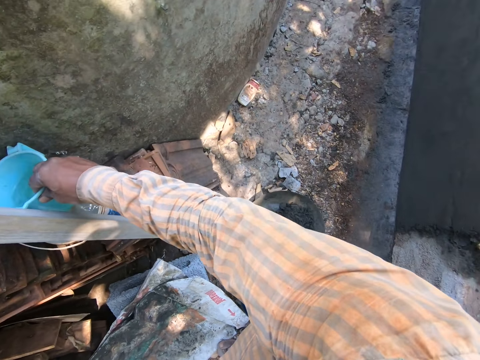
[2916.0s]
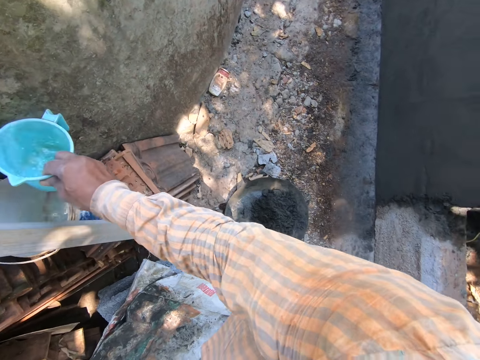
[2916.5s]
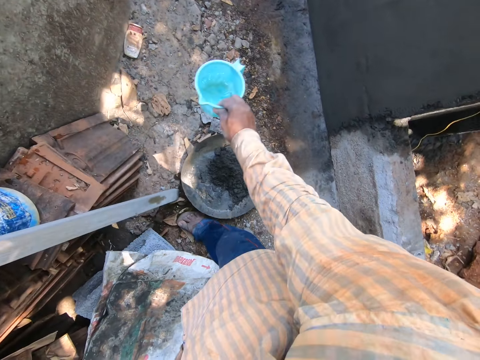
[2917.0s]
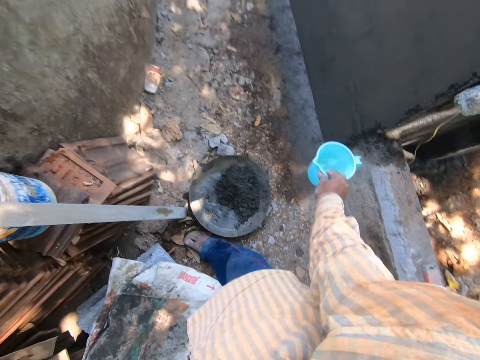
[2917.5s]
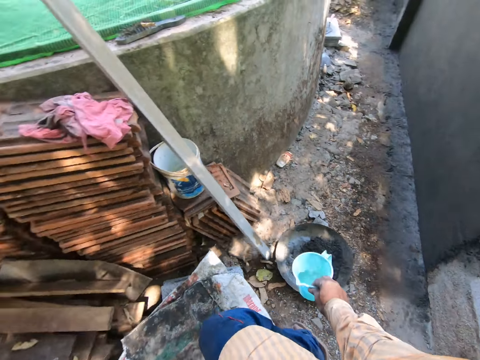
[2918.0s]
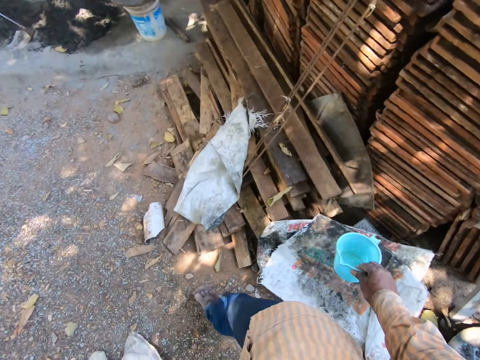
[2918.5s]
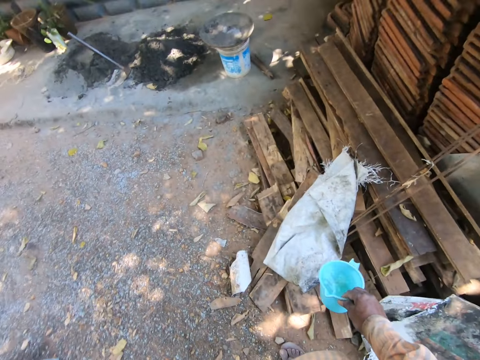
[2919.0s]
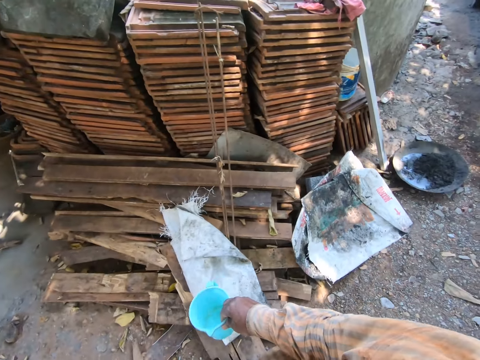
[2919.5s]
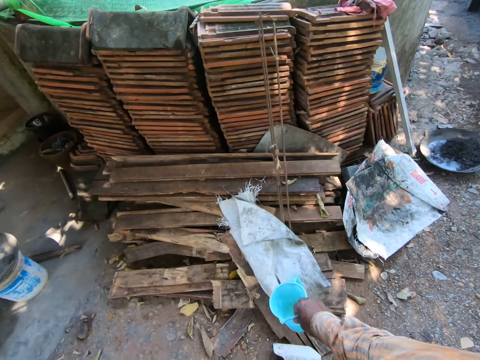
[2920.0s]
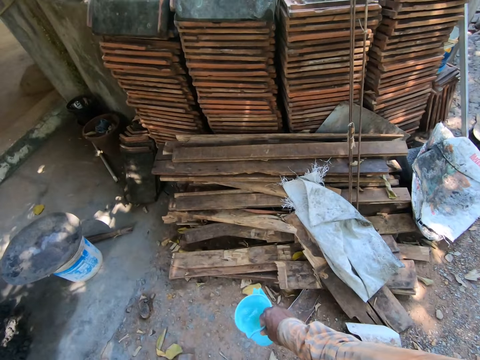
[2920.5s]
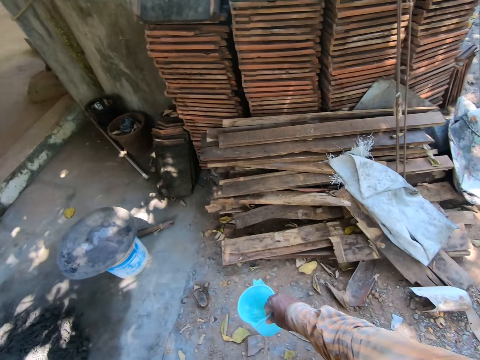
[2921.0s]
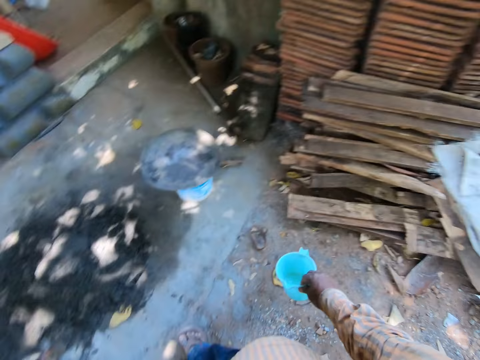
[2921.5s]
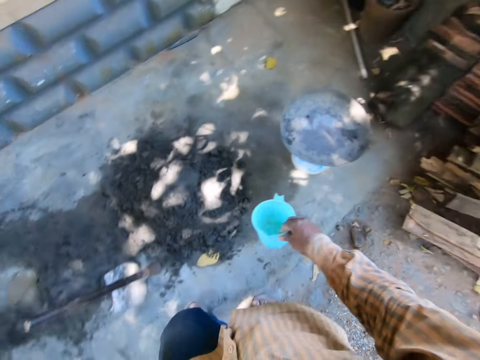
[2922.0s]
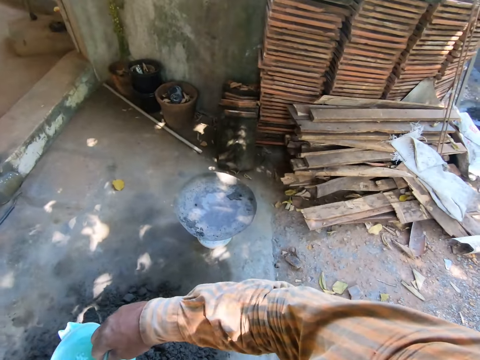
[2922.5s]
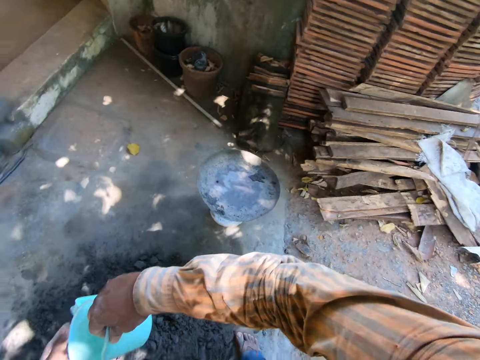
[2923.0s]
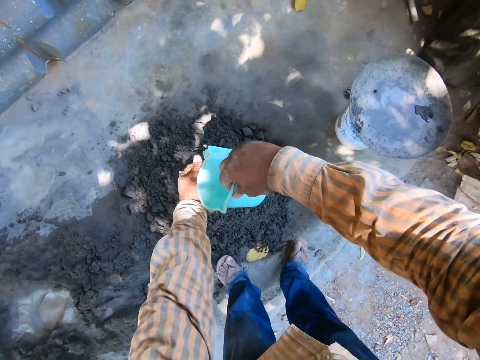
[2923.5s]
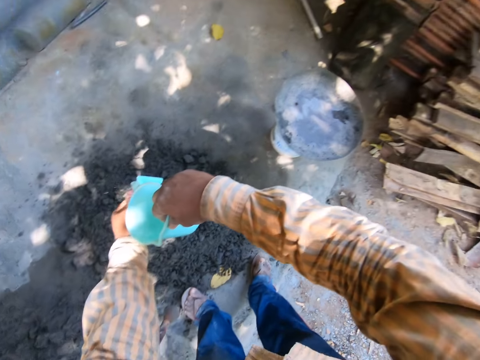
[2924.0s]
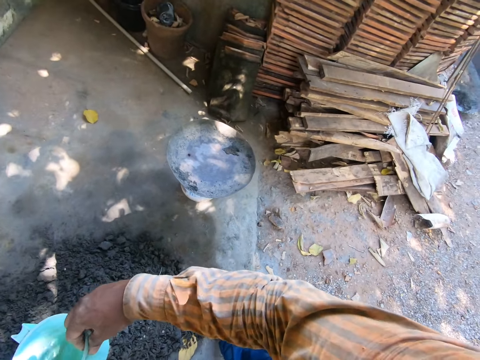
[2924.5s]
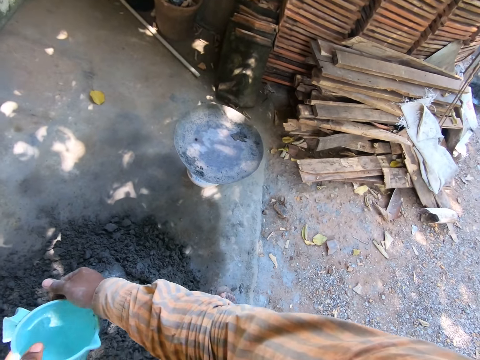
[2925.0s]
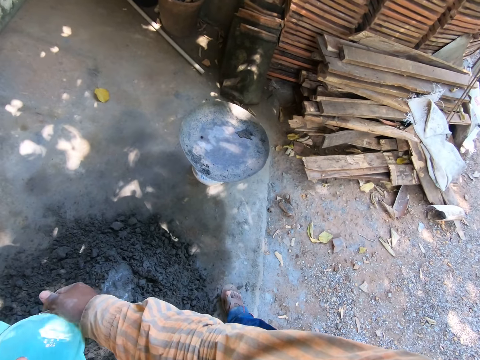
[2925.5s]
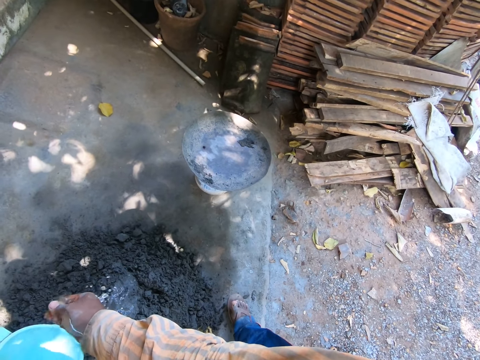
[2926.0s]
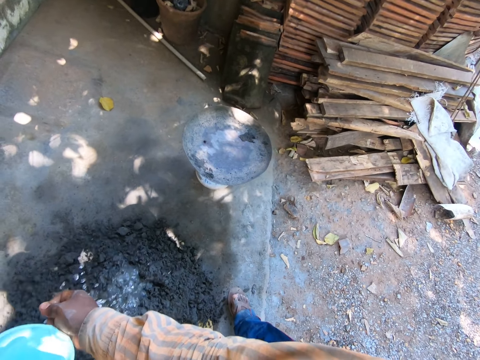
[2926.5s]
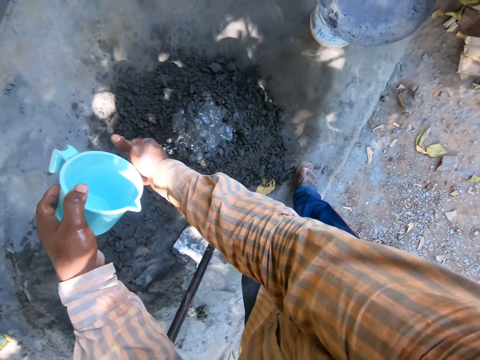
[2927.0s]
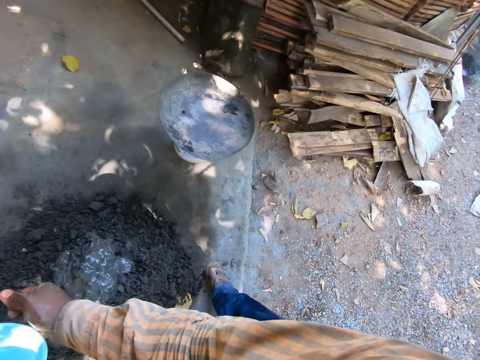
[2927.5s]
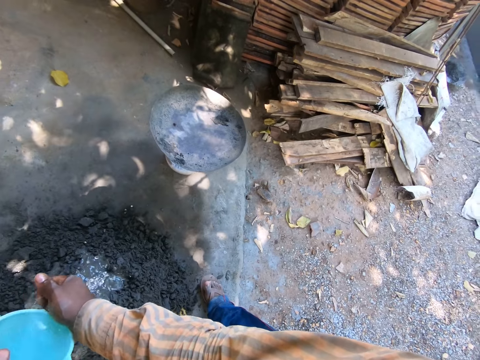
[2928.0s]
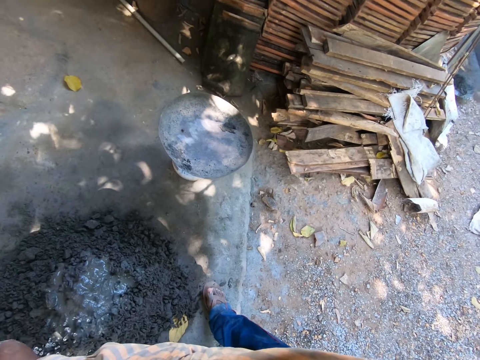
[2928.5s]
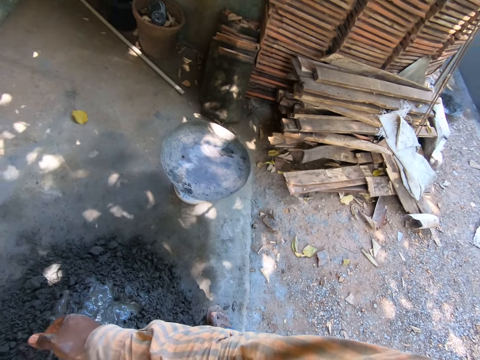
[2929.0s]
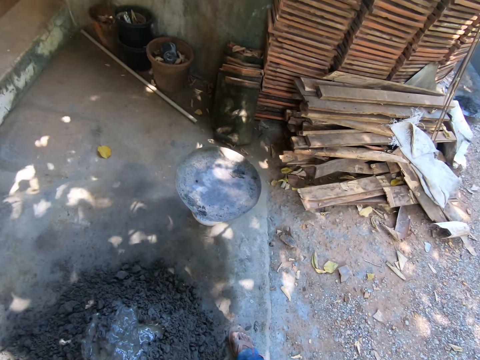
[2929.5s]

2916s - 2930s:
The camera wearer walks around. He pours water from the bowl on the mixed cement on the floor with his right hand. He washes his hands. He passes the bowl from his right hand to his left hand. He pours water from the bowl on the mixed cement on the floor with his left hand. He washes his hands again.

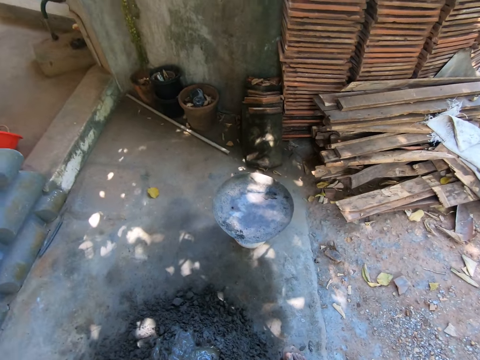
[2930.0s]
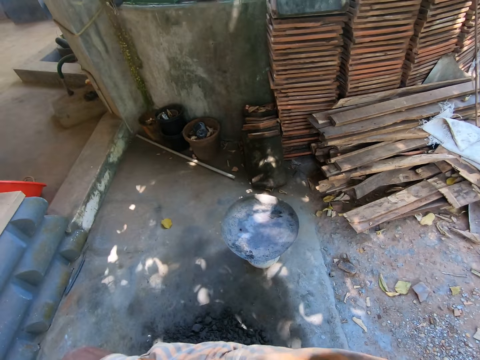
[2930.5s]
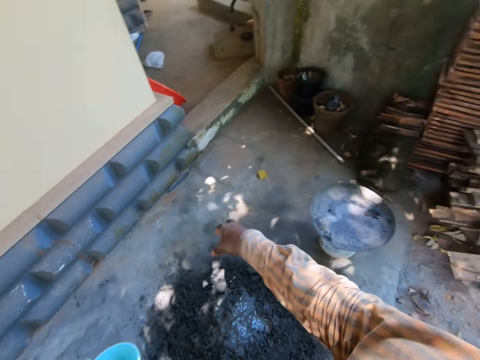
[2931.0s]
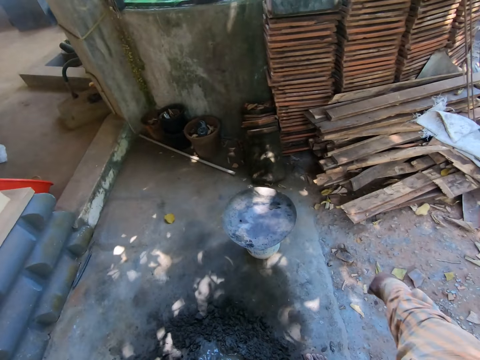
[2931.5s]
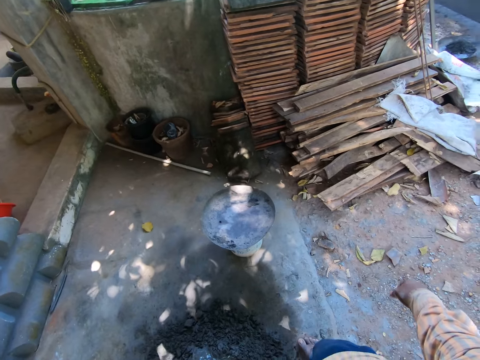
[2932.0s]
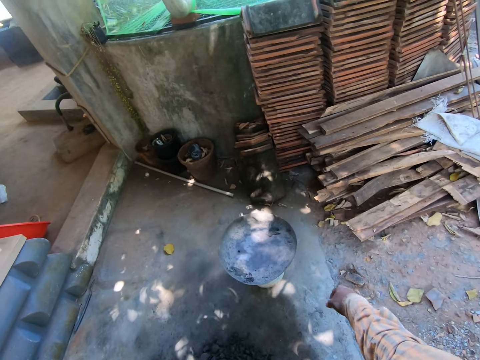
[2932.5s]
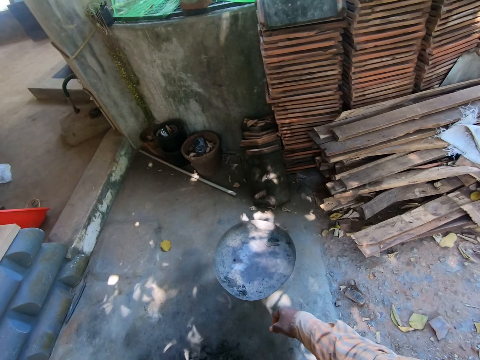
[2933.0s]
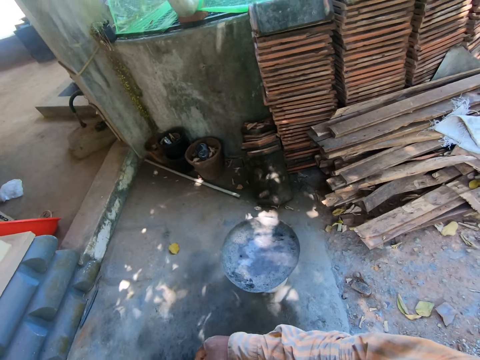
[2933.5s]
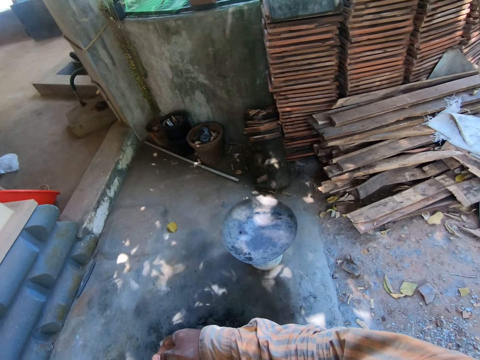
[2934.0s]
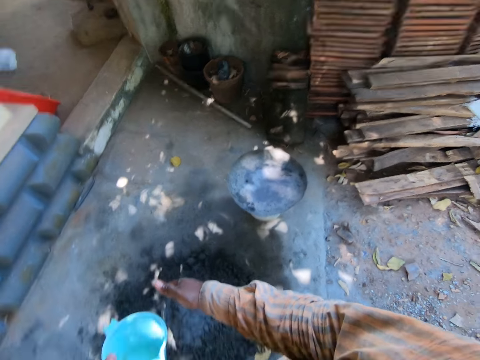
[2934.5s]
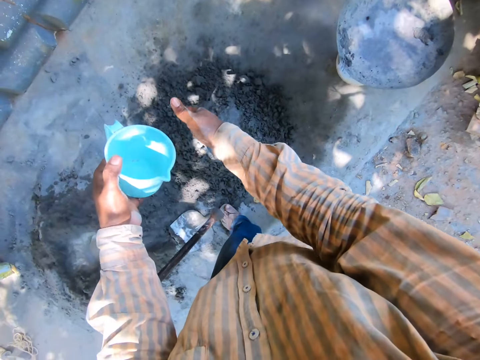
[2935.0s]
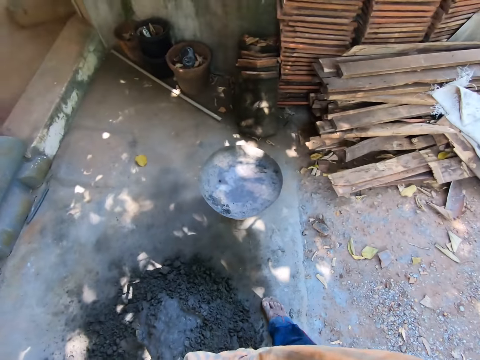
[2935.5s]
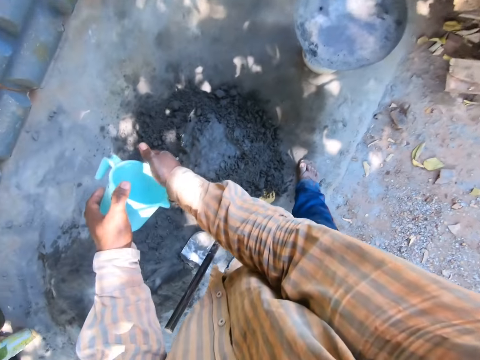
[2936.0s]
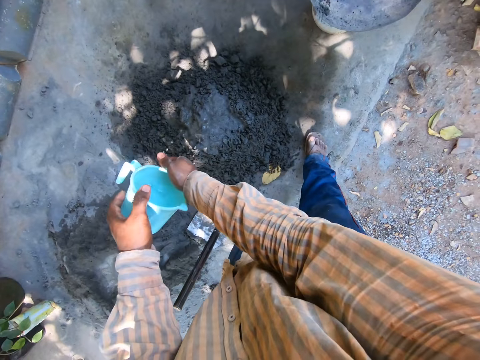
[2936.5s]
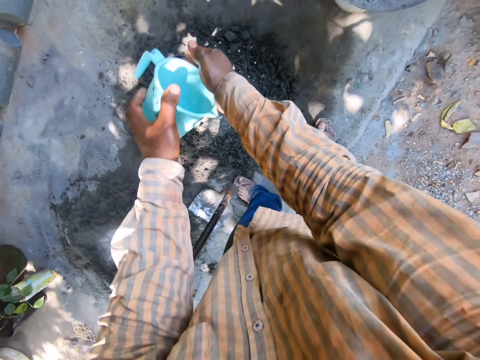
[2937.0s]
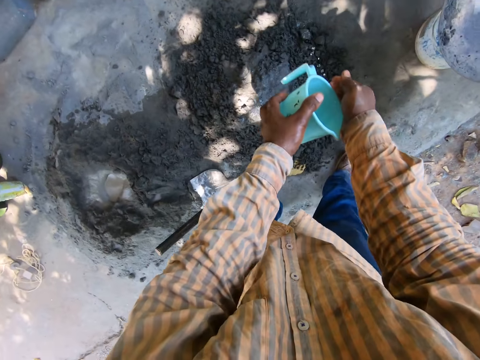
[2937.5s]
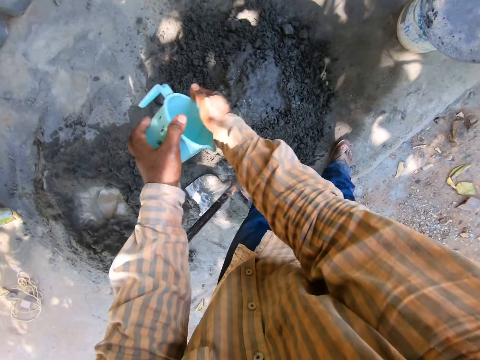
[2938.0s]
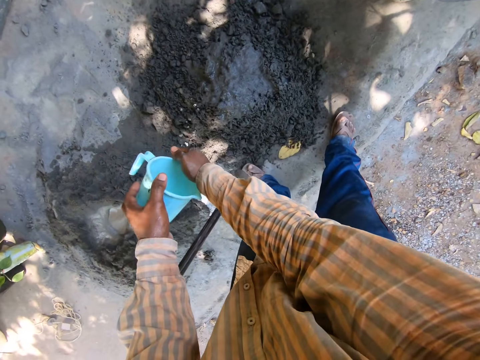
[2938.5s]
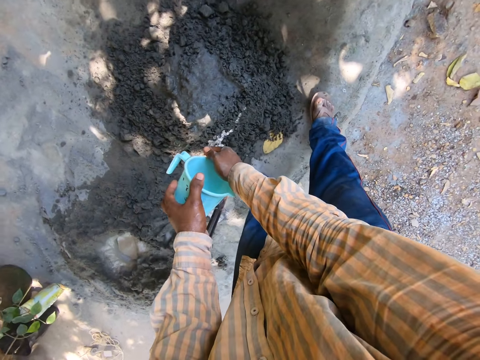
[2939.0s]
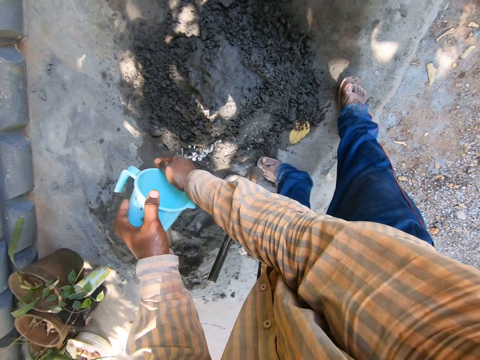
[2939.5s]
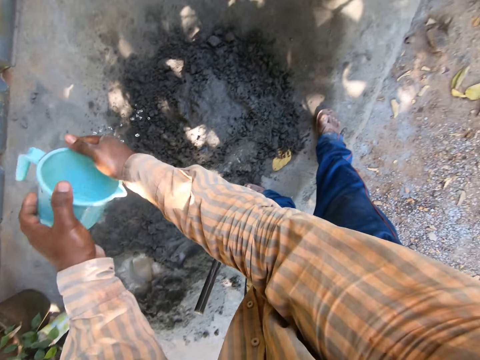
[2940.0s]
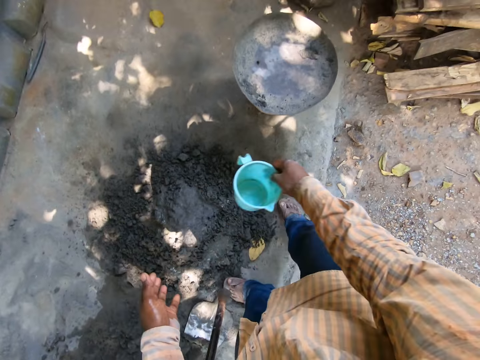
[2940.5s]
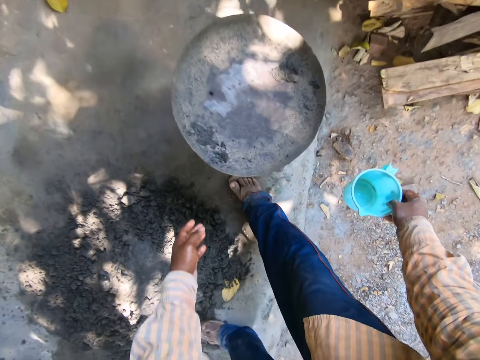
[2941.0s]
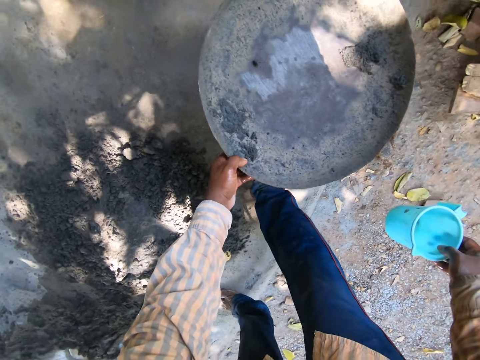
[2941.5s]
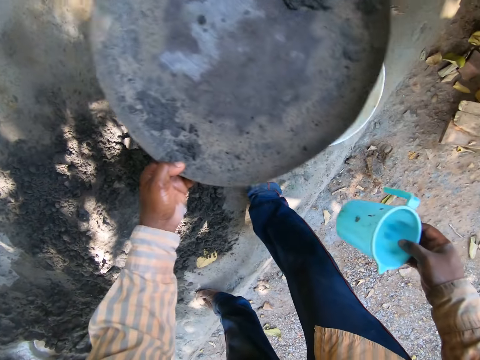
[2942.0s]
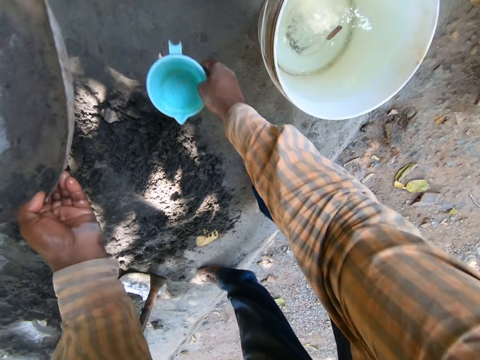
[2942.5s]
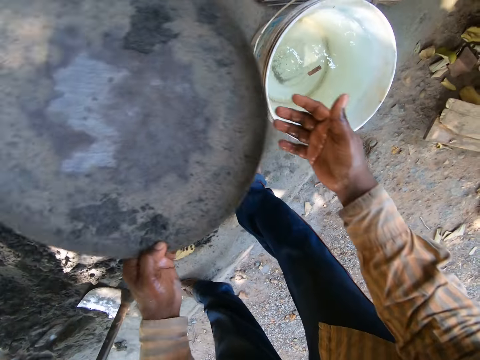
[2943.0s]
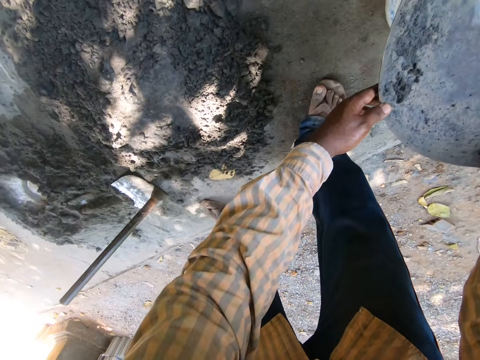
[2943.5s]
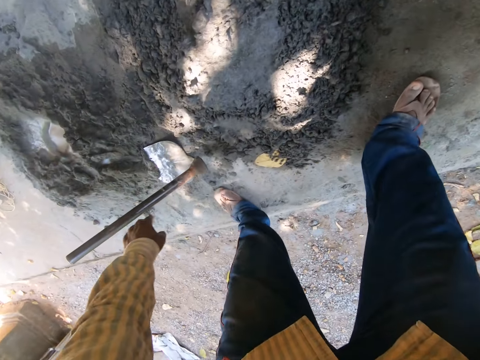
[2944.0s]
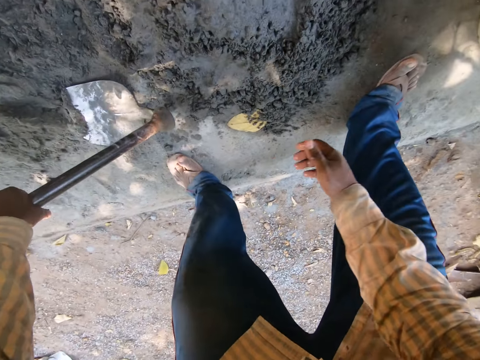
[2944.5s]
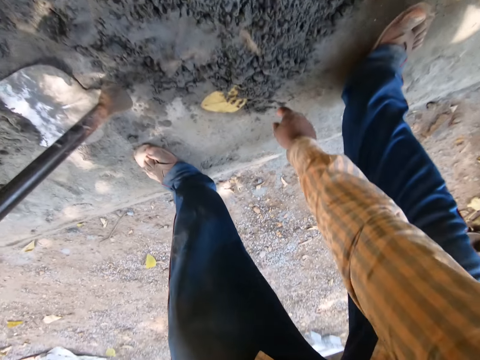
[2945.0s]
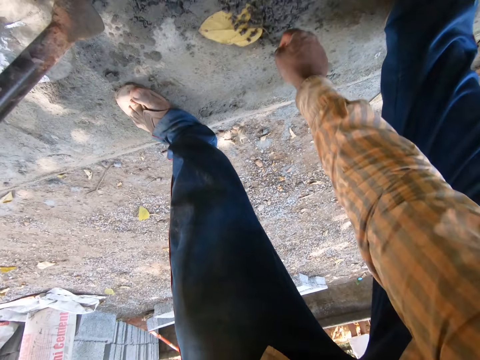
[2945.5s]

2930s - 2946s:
The camera wearer lowers his hand. He washes his hands. He passes the bowl from his left hand to his right hand. He picks up the head pan from the bucket on the floor with his left hand. He drops the bowl on the floor with his right hand. He drops the head pan on the bucket on the floor with both hands. He picks up a hoe from the floor with his left hand. He picks up a leaf from the mixed cement with his right hand. He holds a shovel.
